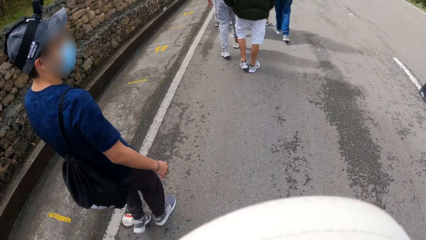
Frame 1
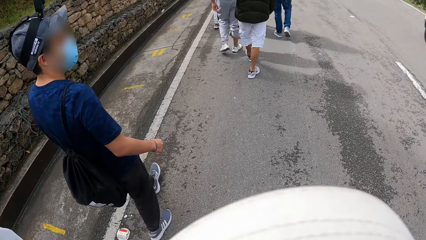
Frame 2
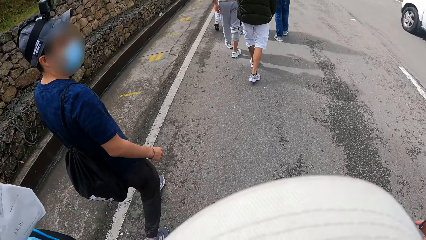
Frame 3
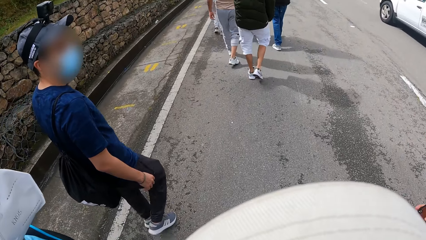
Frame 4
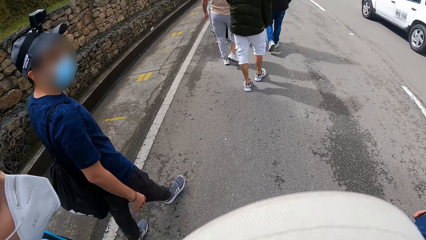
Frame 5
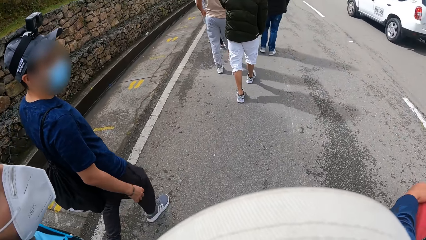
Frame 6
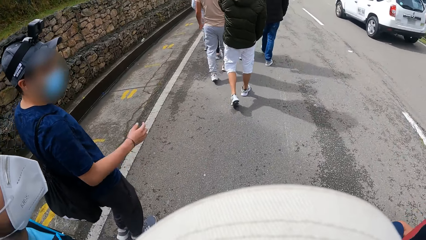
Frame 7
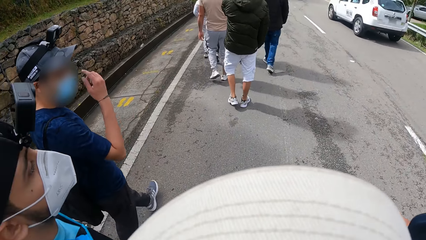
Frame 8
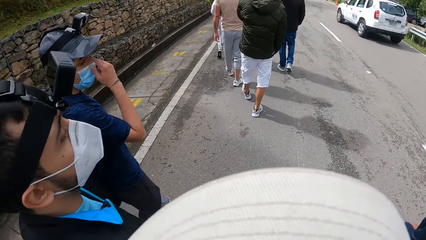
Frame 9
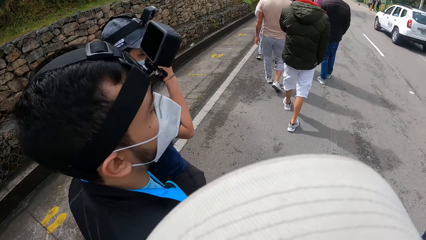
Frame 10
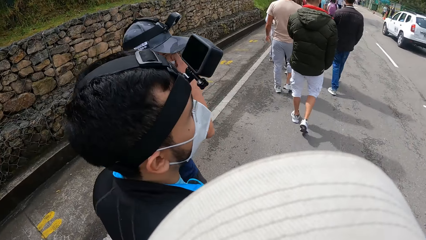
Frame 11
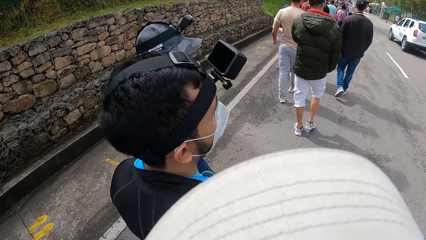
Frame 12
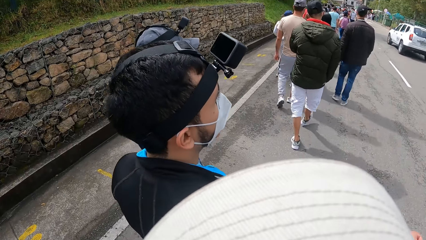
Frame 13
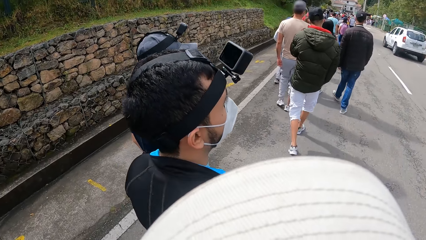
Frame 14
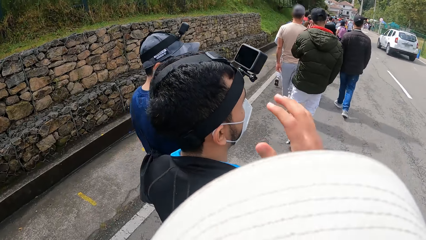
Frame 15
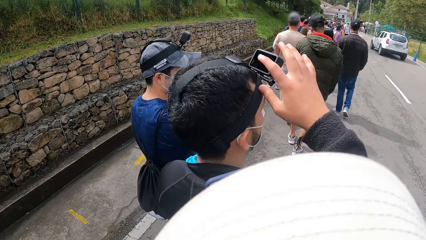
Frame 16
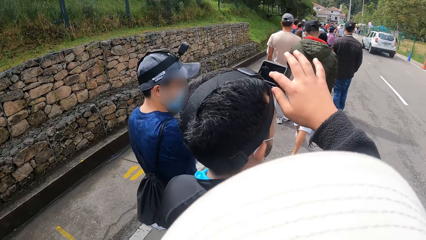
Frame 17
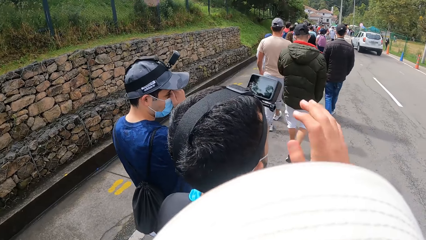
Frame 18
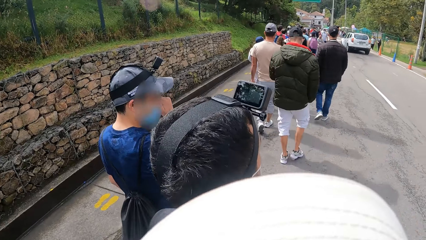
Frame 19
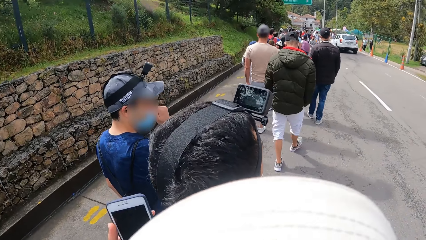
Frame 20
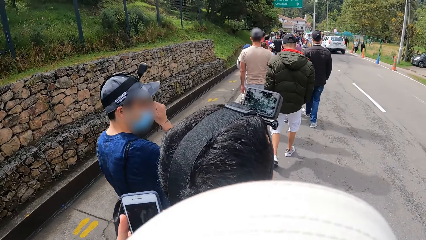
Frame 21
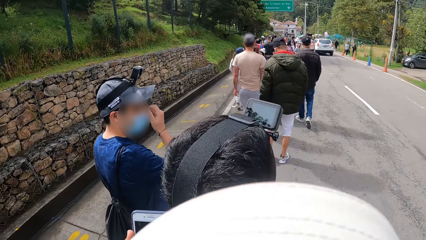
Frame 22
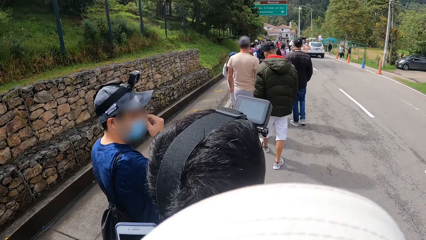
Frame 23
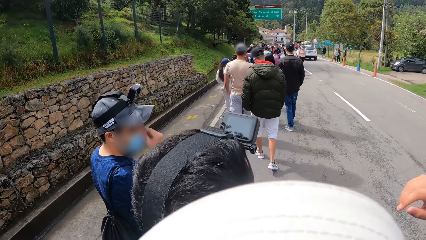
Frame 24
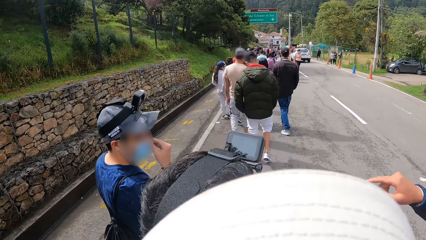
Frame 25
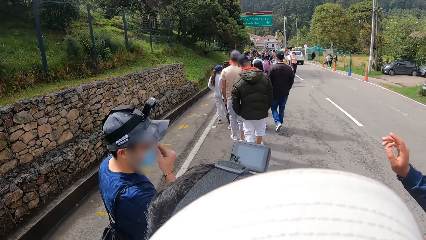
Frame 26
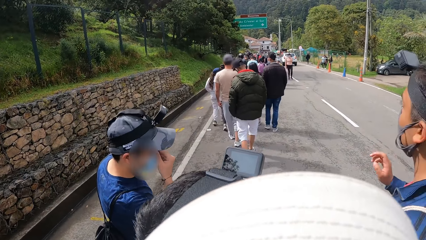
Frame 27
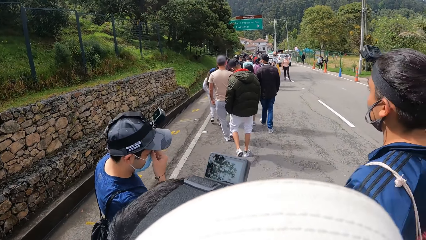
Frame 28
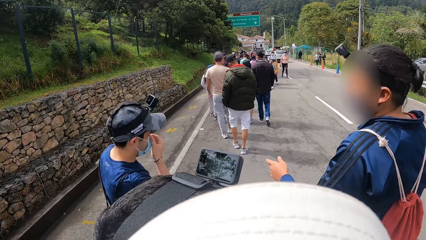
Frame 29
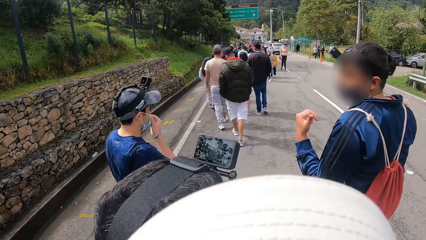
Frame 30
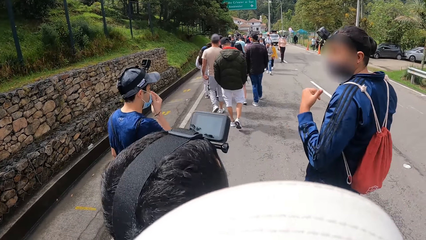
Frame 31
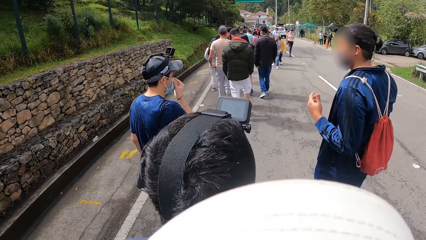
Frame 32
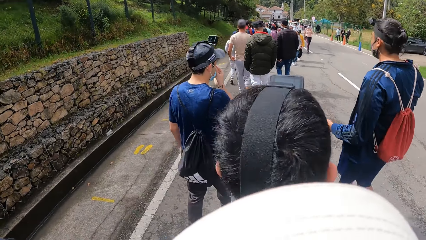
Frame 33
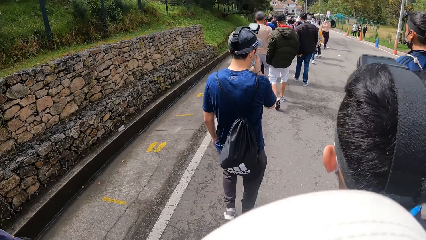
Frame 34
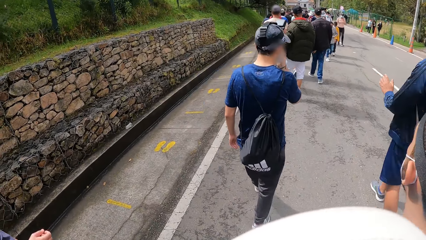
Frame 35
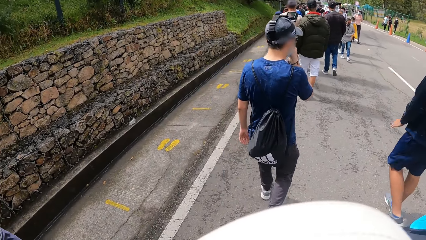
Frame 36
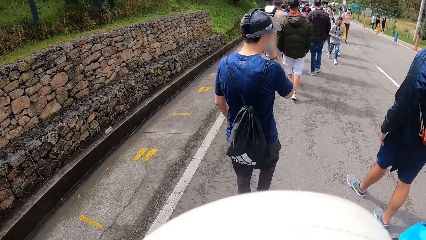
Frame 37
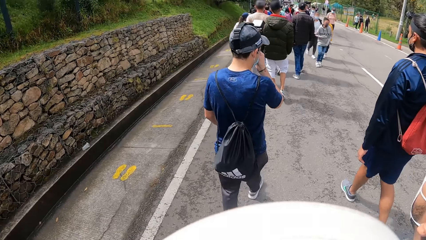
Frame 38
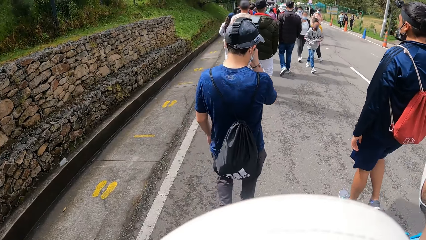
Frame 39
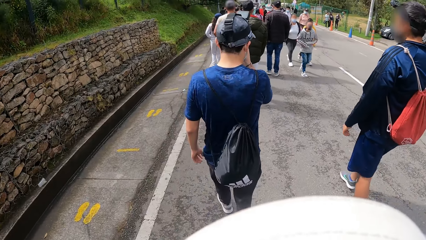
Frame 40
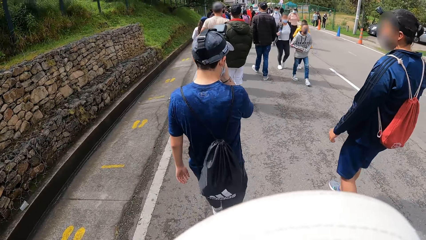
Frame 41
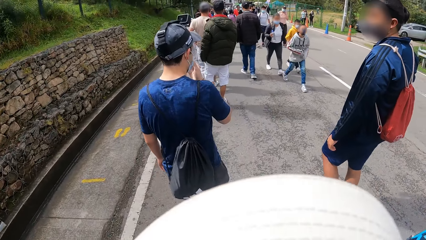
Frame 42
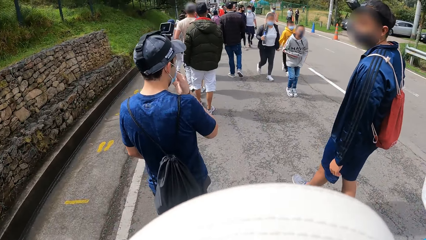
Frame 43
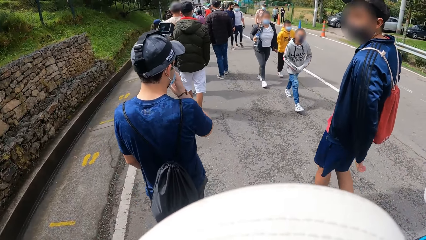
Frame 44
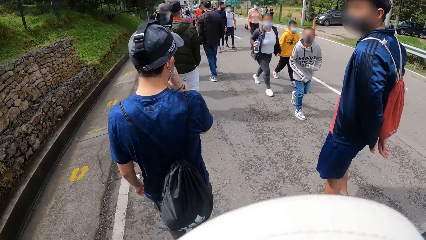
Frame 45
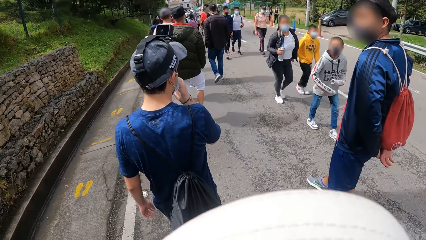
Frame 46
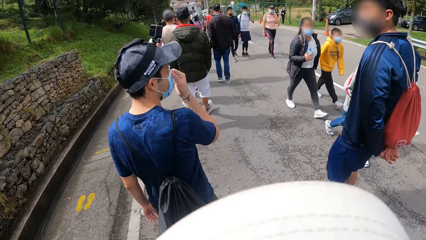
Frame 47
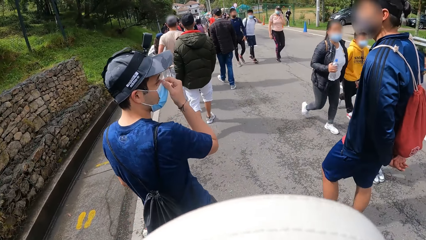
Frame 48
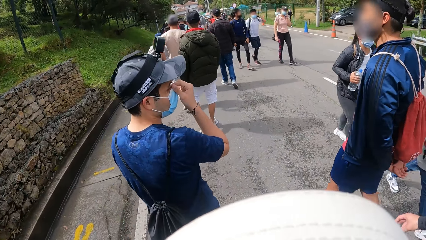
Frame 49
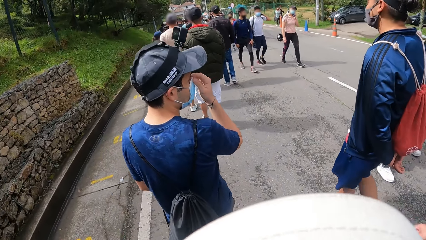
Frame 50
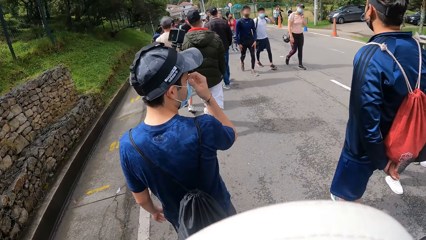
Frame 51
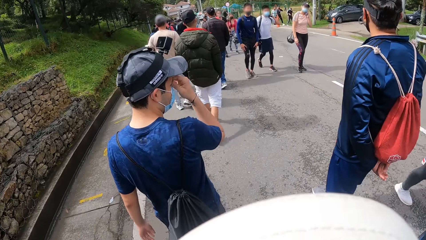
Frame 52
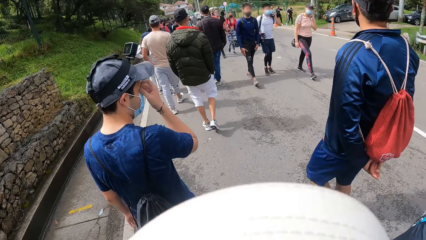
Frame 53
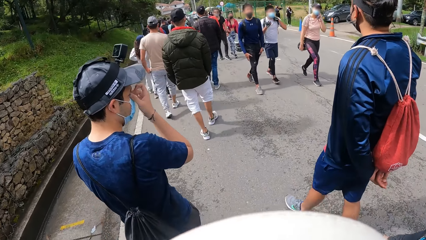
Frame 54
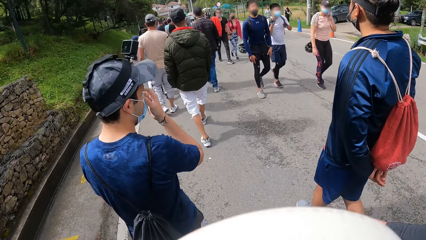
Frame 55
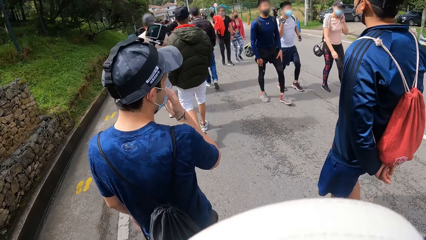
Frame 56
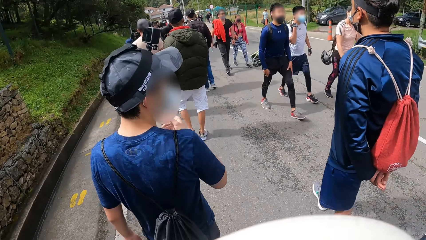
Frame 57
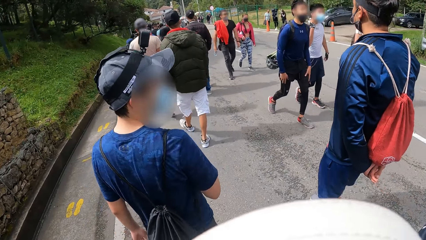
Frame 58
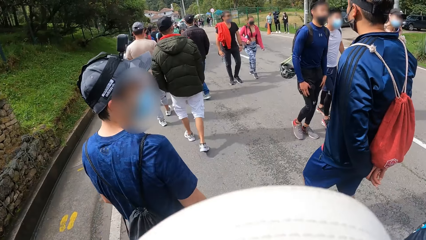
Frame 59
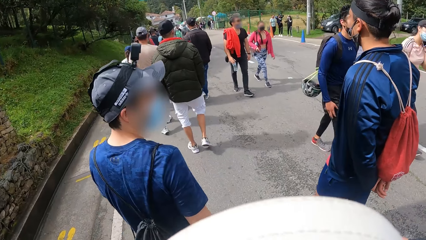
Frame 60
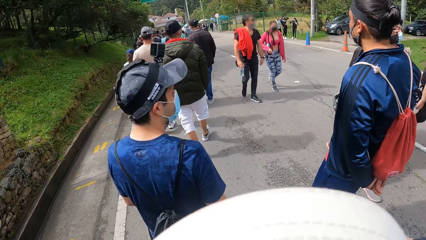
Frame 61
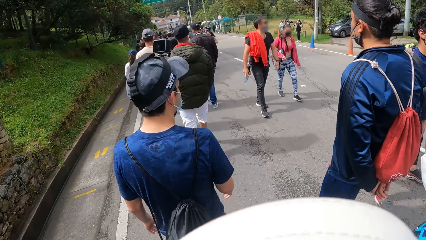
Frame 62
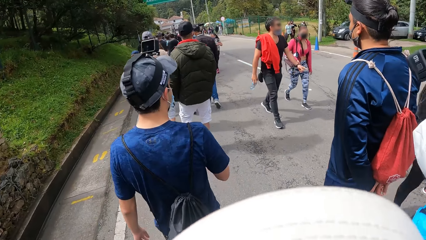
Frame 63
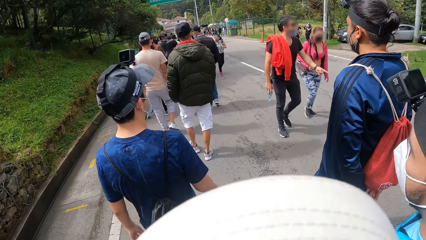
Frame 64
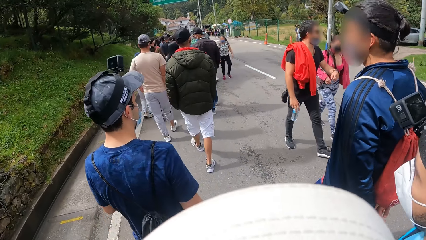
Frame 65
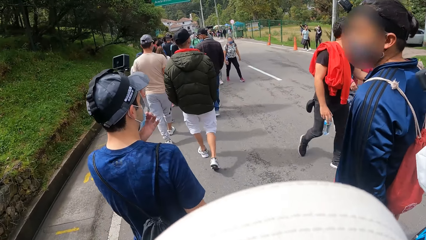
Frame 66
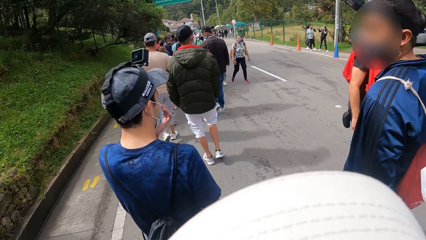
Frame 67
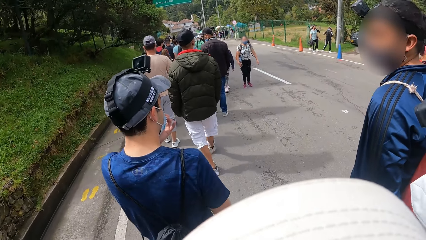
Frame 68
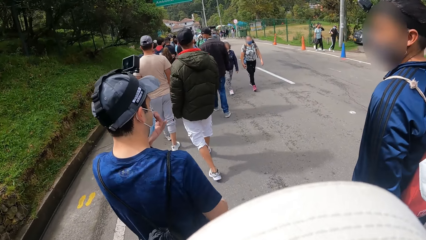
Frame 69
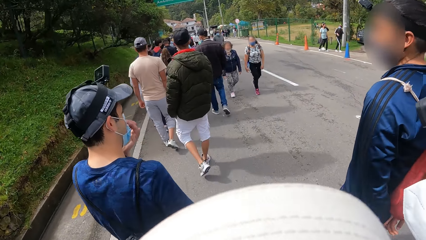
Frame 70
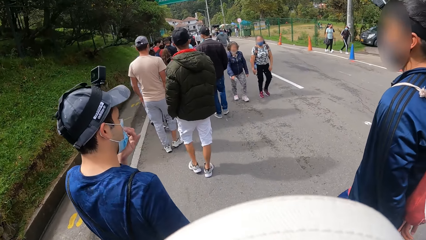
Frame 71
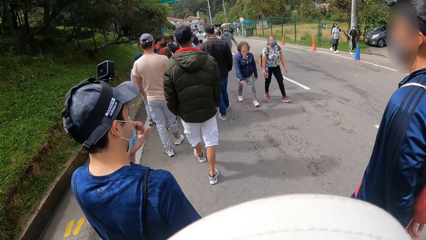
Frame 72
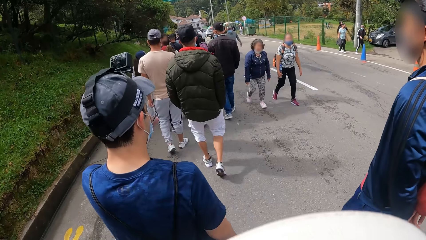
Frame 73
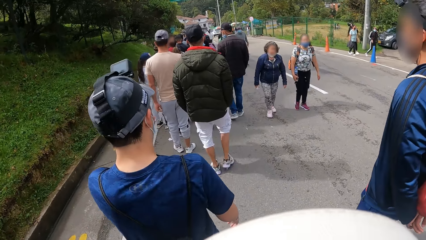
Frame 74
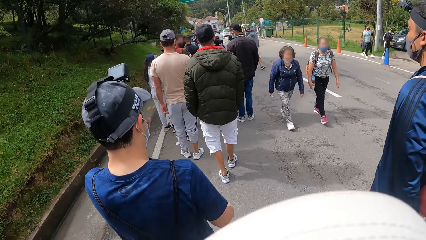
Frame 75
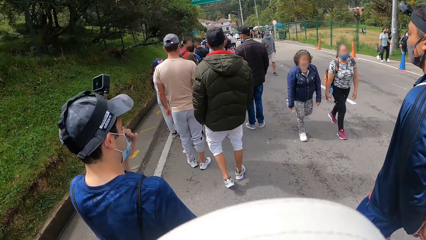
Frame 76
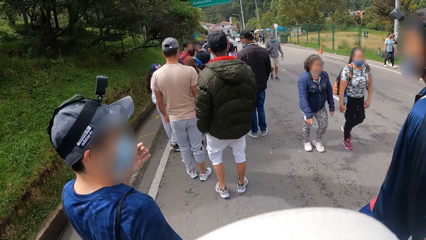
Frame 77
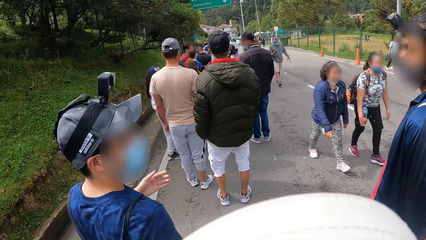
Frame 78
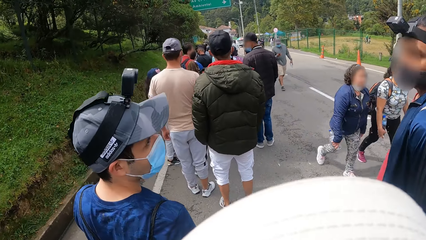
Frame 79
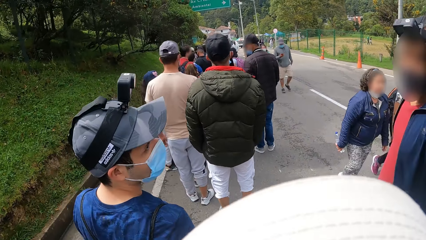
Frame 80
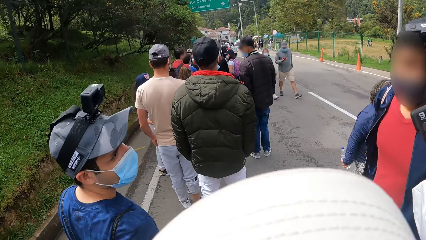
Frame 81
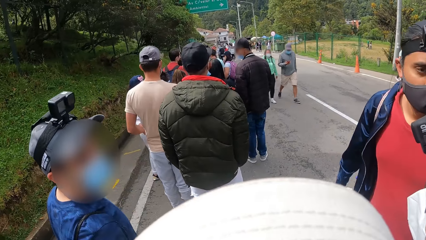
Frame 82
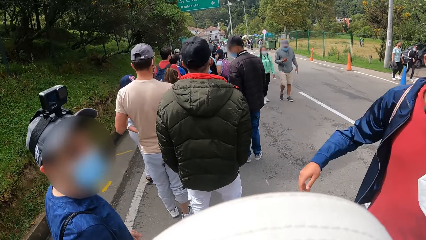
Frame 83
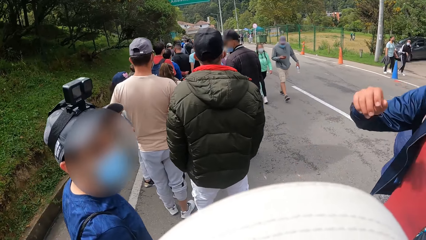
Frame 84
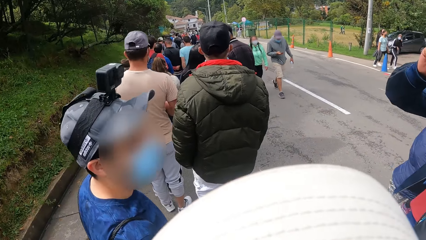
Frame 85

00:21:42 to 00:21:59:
The camera wearer adjusts the camera on a man with her right hand.
